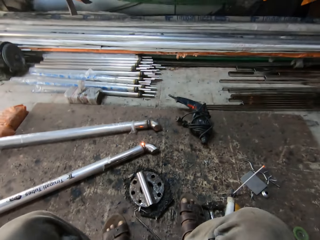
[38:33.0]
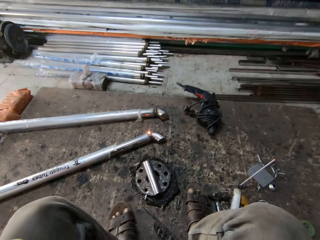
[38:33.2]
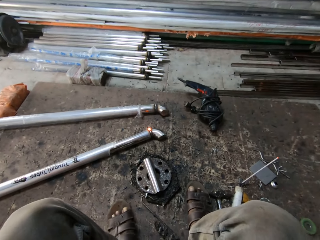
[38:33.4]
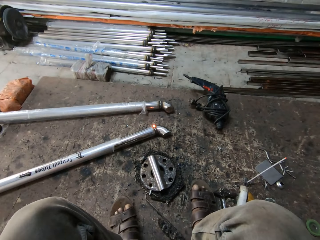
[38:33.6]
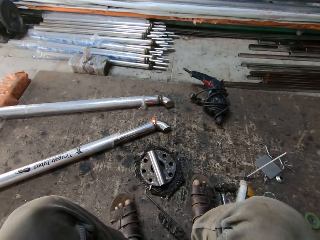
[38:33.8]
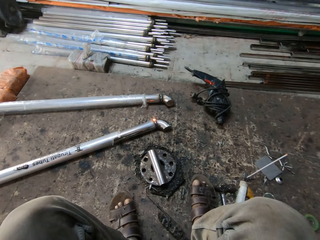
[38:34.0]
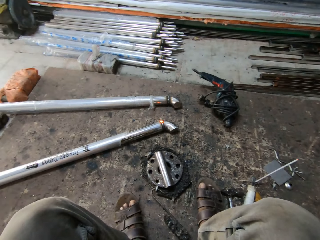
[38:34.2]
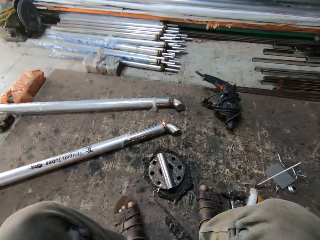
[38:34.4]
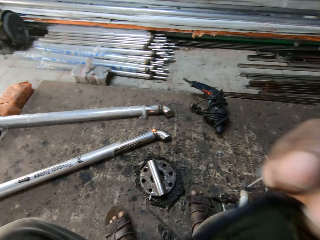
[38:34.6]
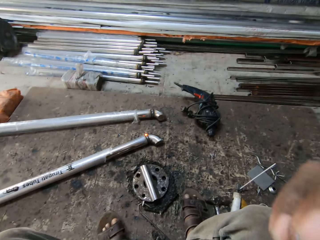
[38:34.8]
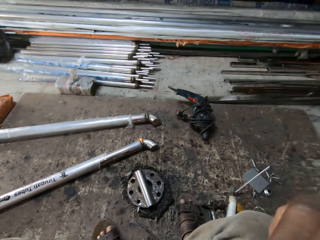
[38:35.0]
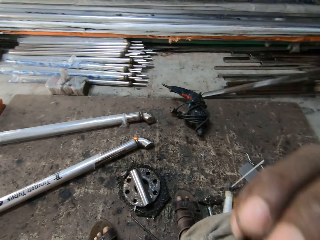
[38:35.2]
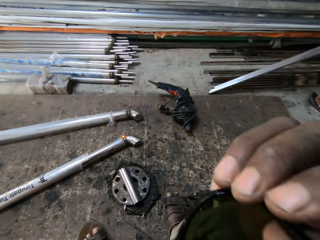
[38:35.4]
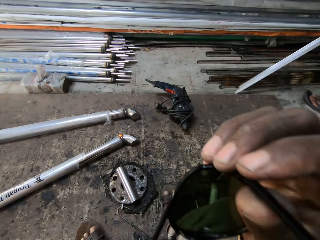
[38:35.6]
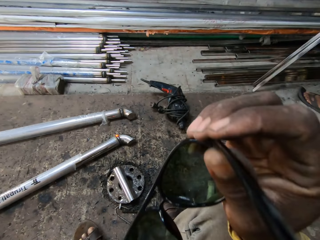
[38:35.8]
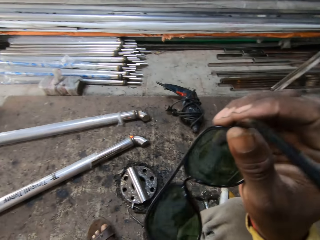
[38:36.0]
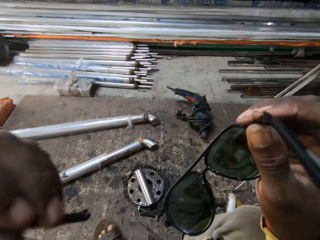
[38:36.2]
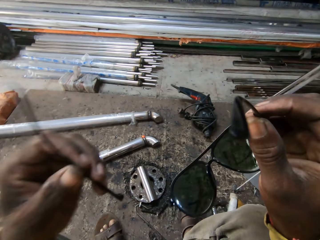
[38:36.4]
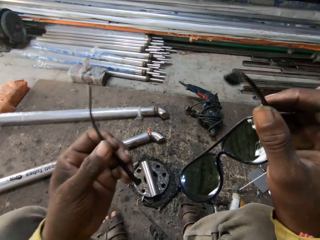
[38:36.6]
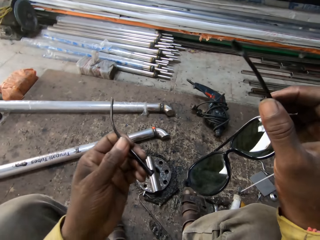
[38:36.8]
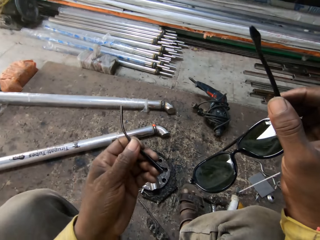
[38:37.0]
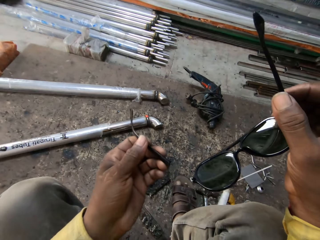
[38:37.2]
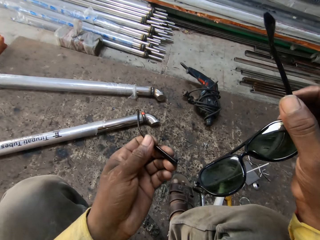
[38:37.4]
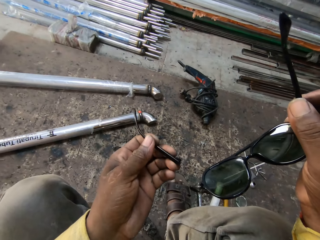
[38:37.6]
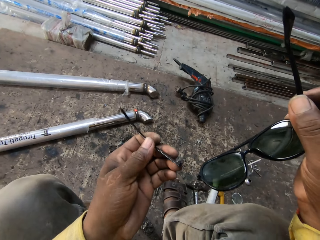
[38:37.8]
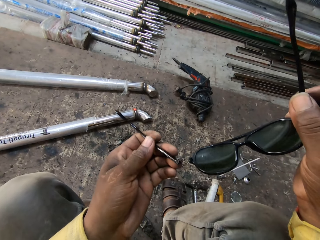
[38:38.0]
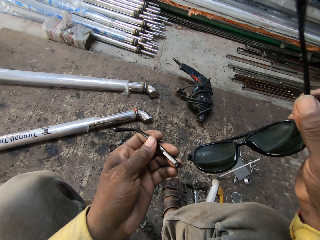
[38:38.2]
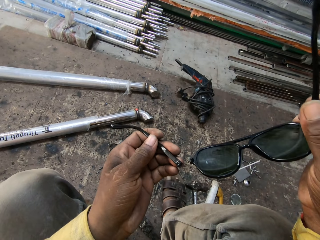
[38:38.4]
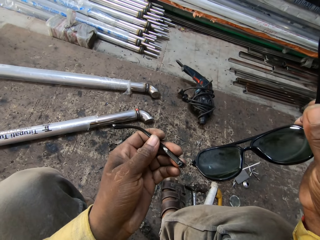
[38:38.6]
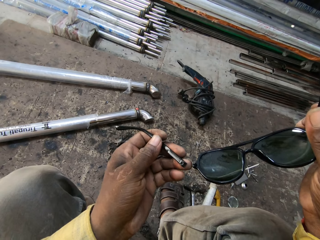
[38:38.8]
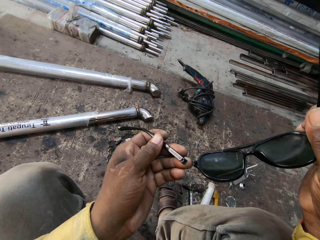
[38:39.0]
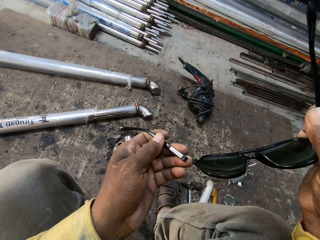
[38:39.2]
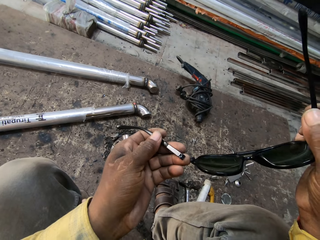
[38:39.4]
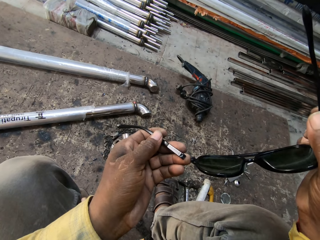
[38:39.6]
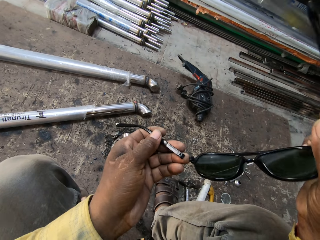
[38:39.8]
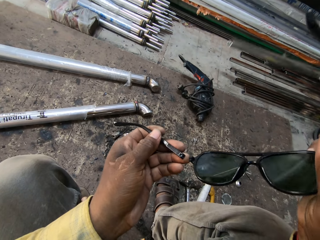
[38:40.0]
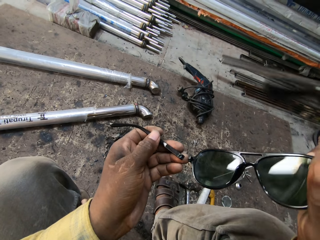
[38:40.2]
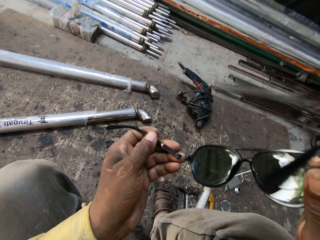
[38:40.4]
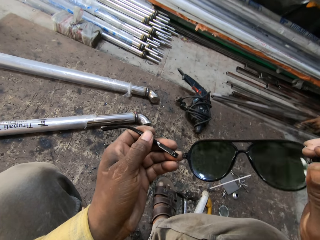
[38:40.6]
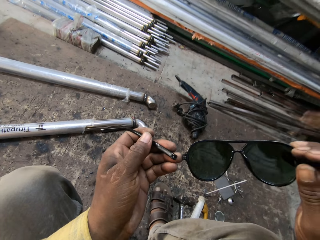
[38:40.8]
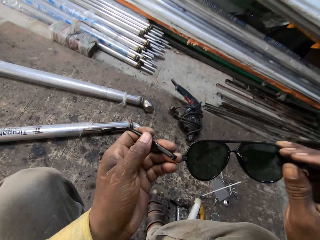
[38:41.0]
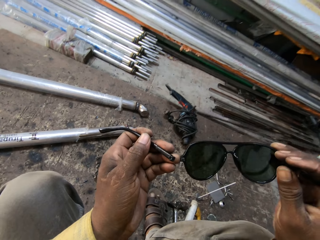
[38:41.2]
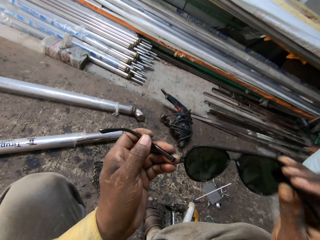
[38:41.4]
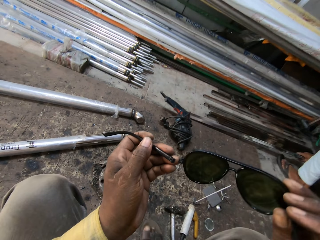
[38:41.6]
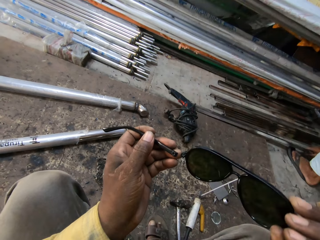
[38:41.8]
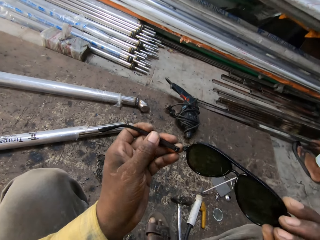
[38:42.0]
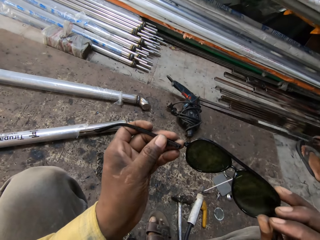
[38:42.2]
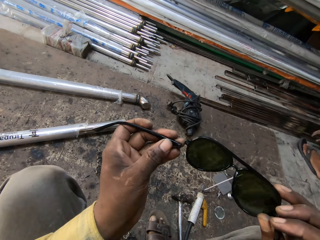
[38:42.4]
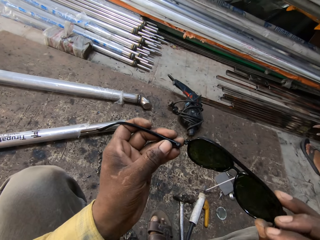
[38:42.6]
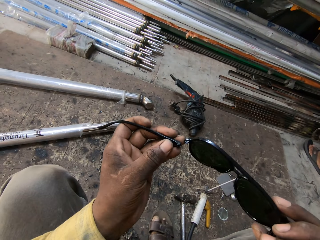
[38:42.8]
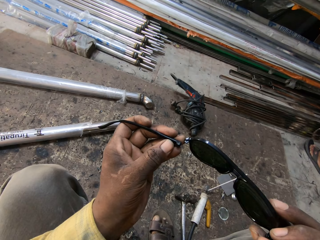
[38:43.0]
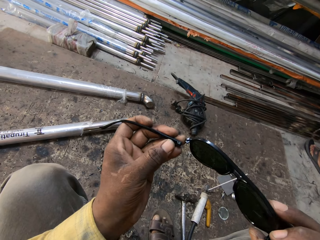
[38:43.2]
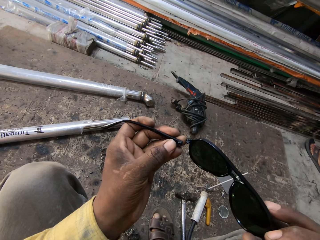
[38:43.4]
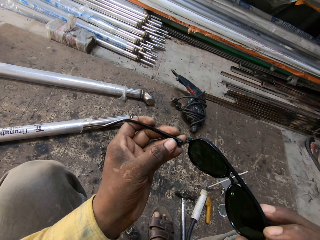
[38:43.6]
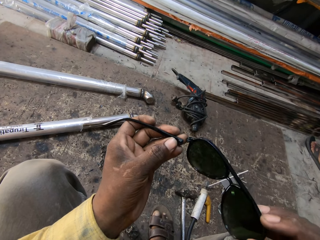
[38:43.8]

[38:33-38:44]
The camera wearer removes the goggle or sun glasses from the face. A person moves the metal on the ground. The camera wearer moves the goggle on the hand. They look at the broken glasses.

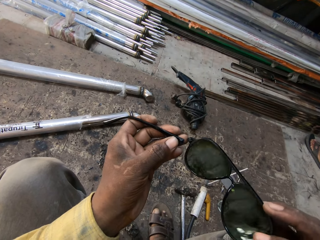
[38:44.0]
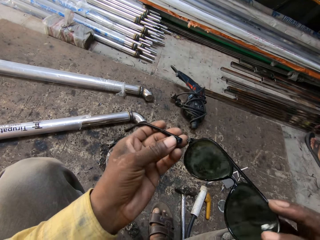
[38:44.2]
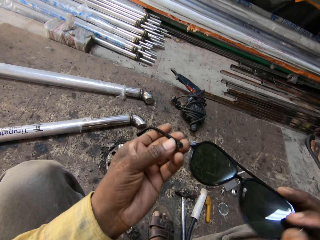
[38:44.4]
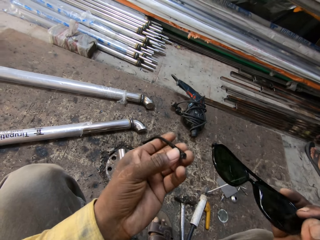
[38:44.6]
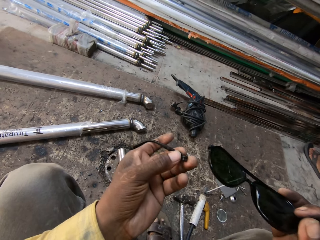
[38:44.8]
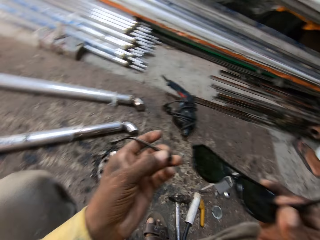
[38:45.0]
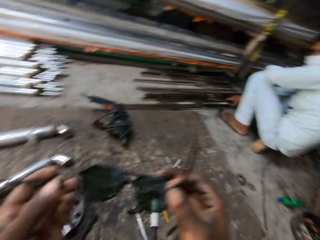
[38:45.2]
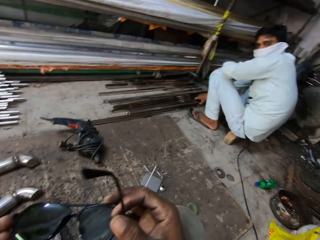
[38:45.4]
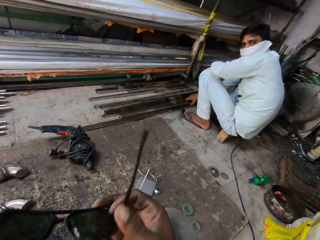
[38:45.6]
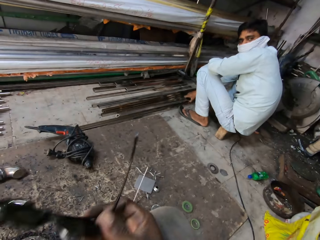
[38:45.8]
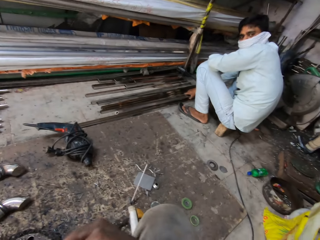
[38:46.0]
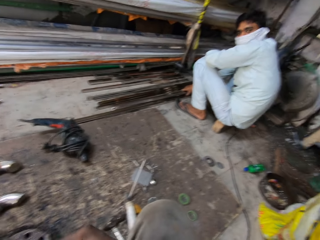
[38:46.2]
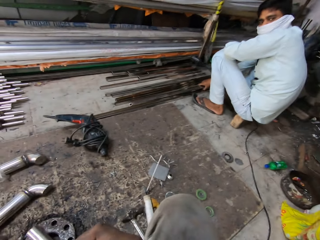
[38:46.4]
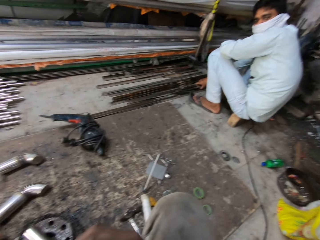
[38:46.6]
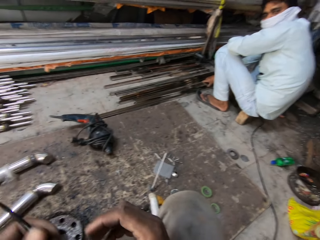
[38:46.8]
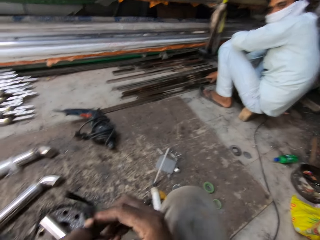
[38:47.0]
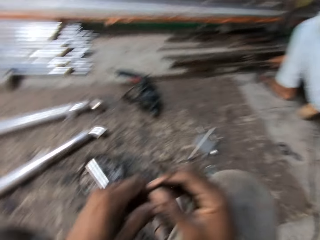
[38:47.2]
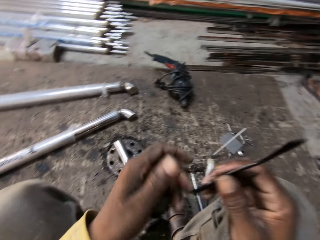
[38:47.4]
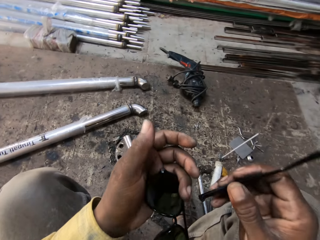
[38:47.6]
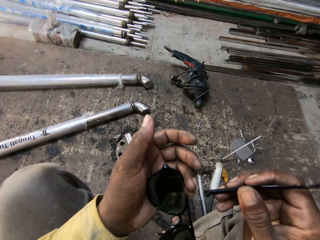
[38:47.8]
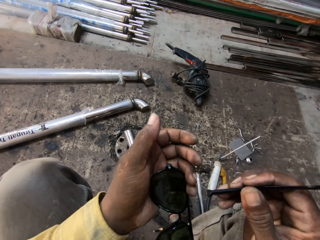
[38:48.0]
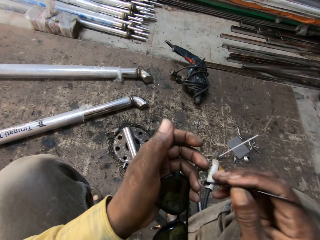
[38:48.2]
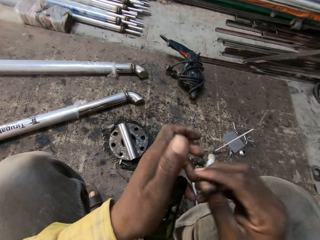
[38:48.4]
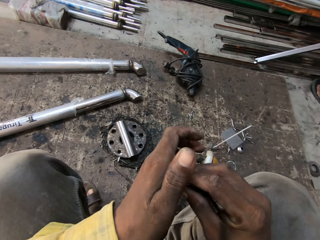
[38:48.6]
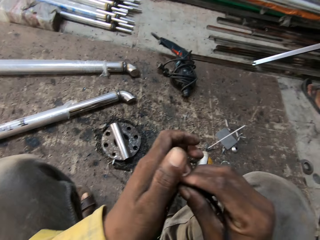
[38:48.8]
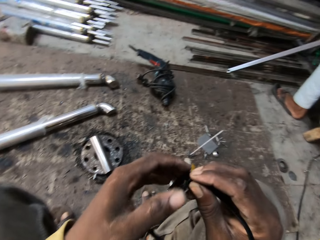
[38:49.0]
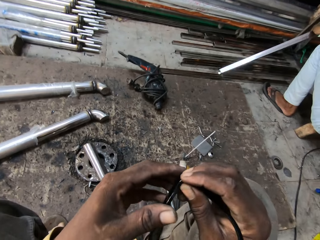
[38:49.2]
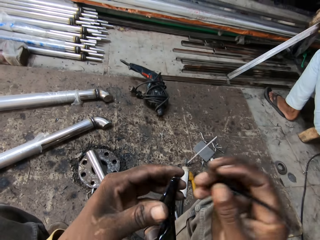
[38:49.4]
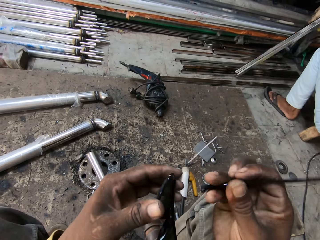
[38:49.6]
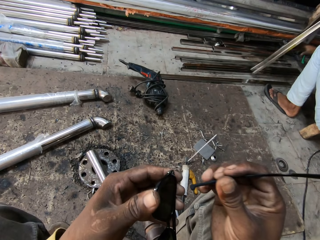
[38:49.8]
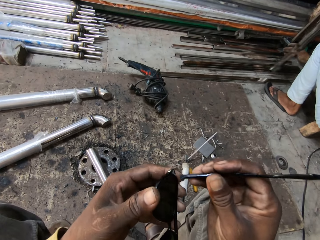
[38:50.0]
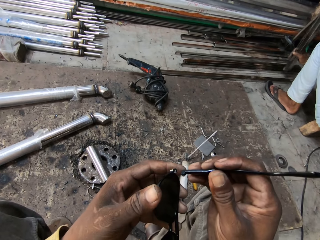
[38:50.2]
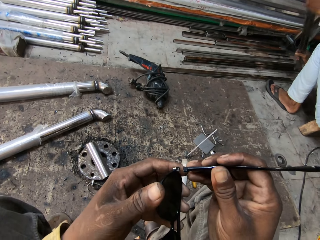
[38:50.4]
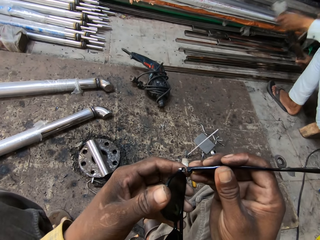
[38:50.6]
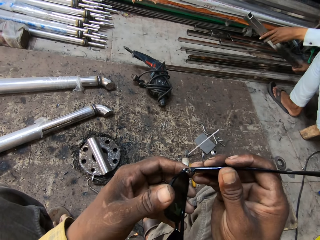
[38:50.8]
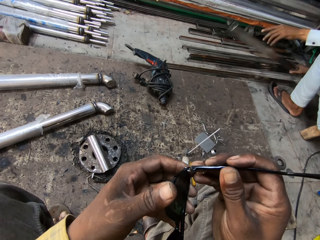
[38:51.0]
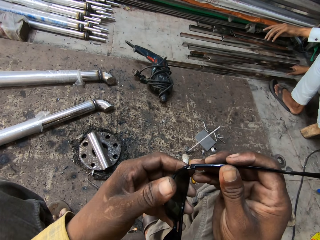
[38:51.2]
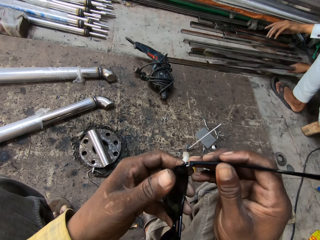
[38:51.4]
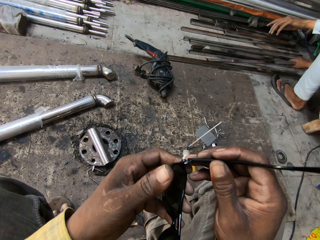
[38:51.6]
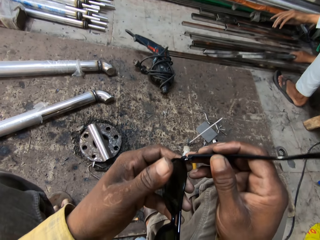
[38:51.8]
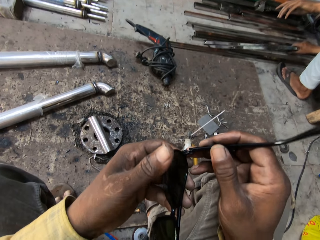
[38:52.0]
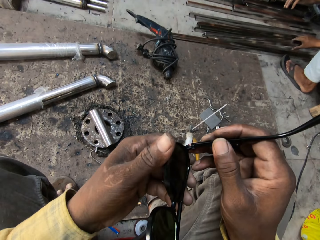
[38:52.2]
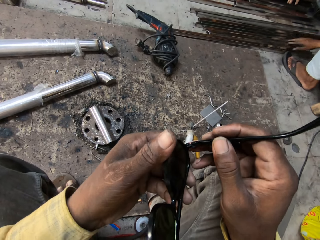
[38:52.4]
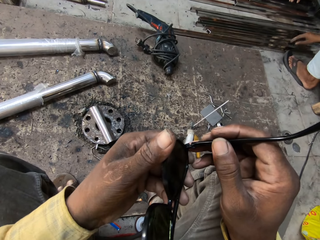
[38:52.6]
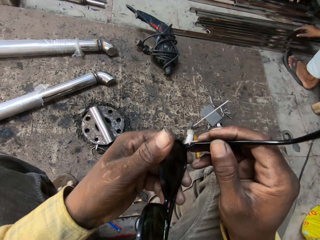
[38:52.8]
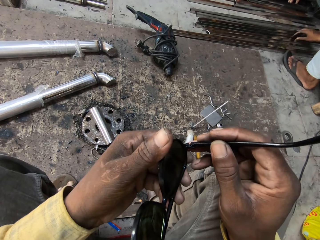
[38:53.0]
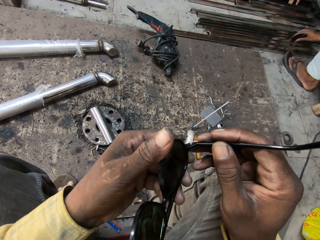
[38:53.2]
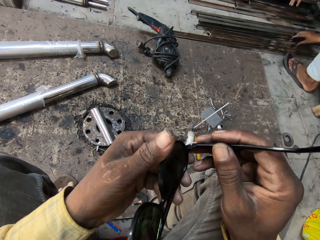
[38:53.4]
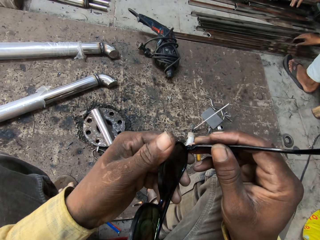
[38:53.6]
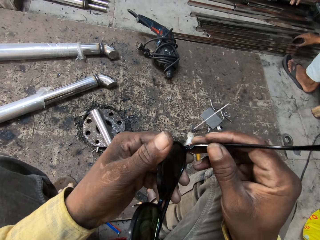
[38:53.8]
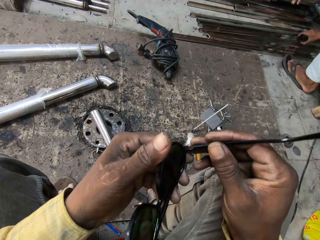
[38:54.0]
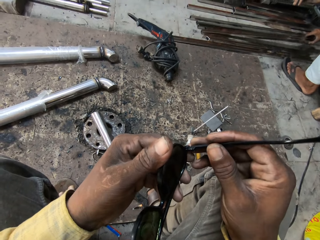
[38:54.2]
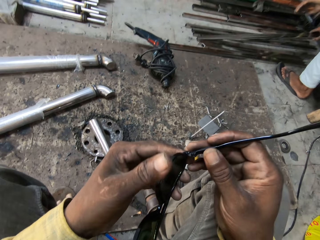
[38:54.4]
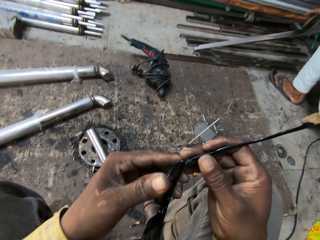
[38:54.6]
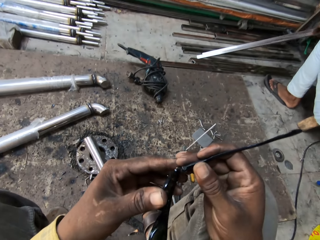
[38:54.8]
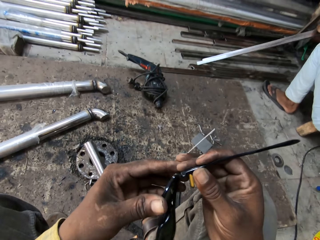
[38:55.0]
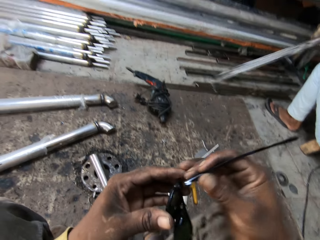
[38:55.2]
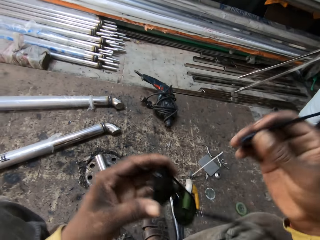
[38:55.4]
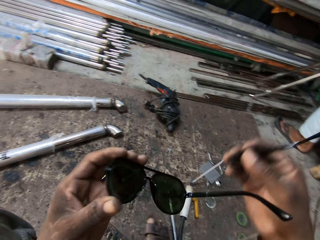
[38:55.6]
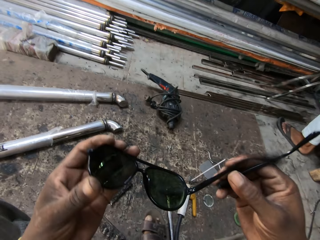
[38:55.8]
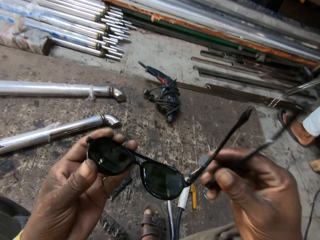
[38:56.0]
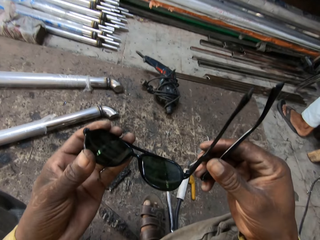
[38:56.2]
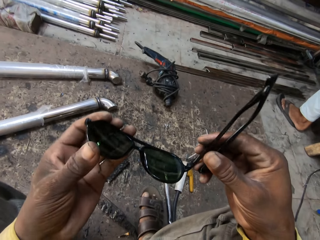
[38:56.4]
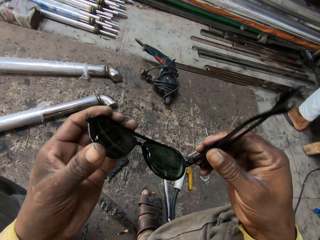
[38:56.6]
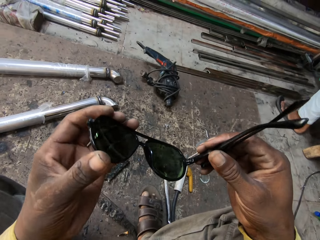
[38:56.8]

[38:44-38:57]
A person holds the metal. The camera wearer moves the goggle on the hand. The person turns the metal down. The camera wearer fixes the goggle handle. The person holds the metal. The camera wearer unfixes the goggle handle. The person takes the metal.
